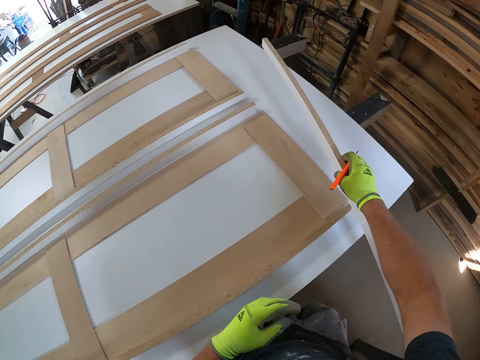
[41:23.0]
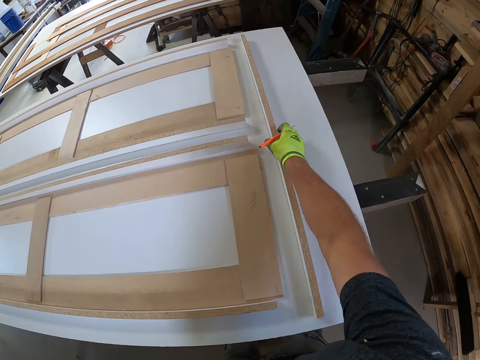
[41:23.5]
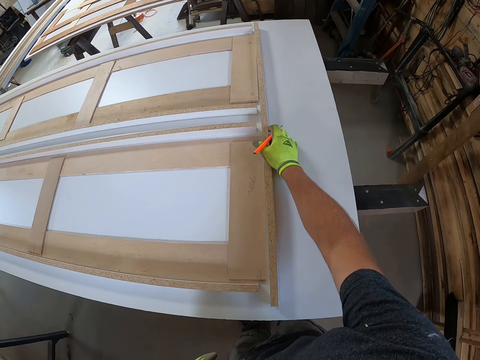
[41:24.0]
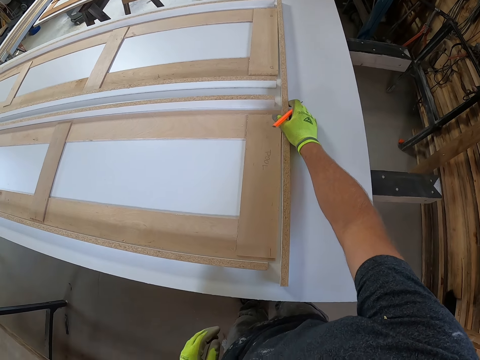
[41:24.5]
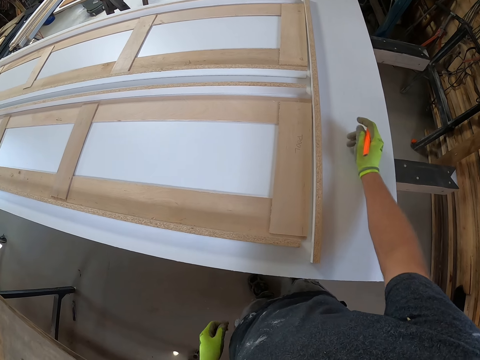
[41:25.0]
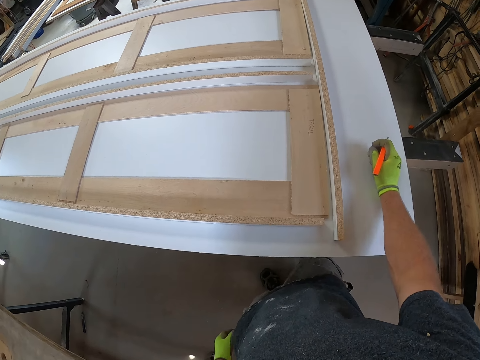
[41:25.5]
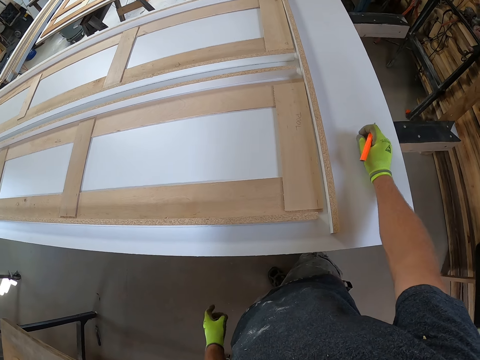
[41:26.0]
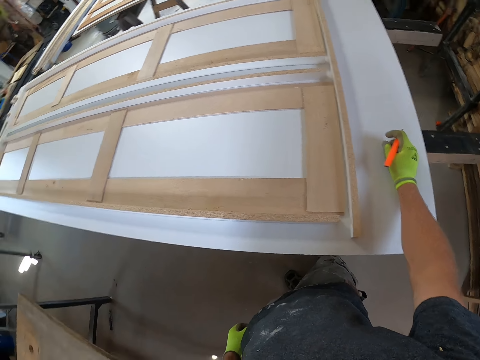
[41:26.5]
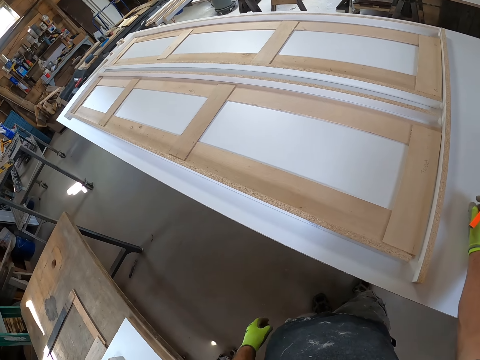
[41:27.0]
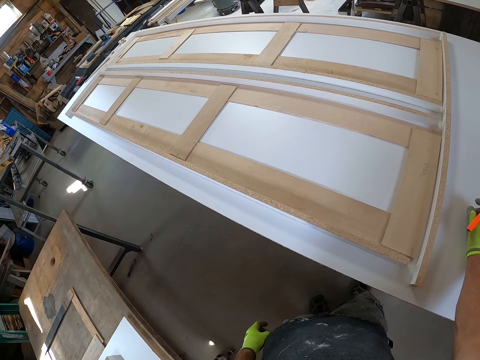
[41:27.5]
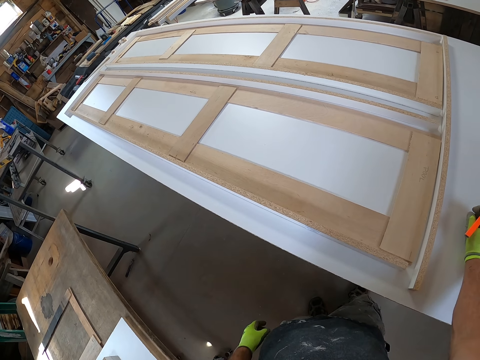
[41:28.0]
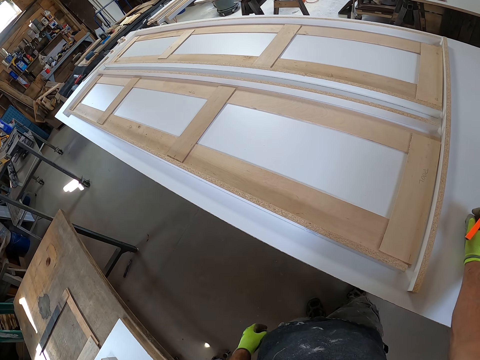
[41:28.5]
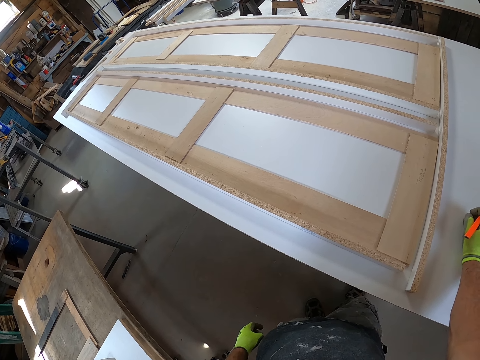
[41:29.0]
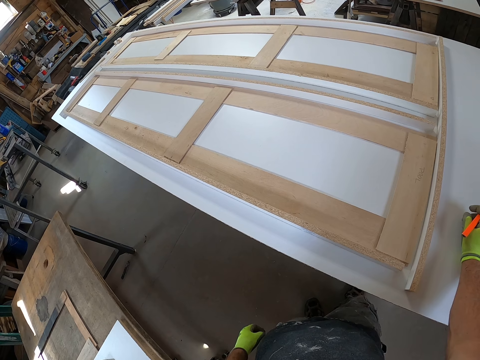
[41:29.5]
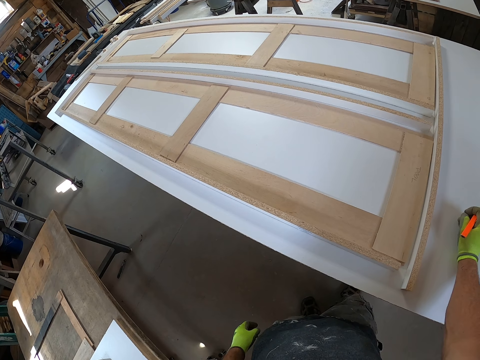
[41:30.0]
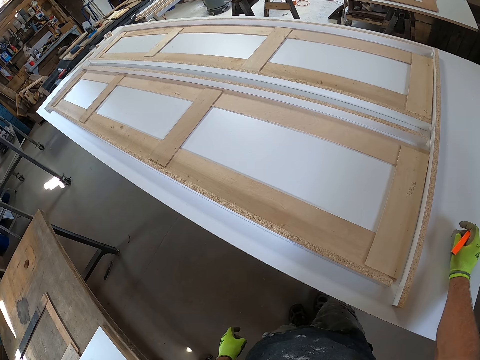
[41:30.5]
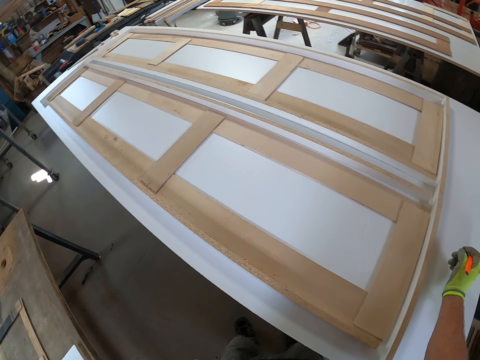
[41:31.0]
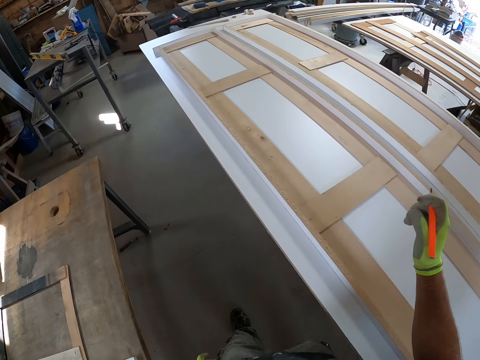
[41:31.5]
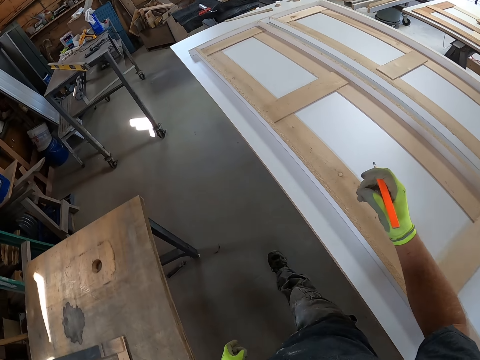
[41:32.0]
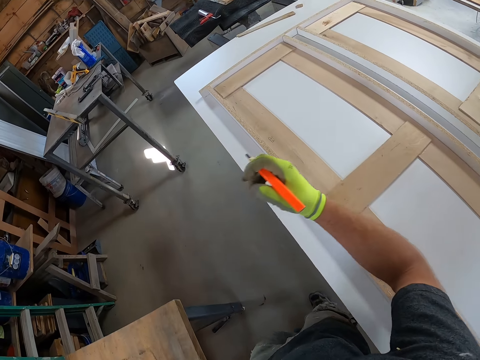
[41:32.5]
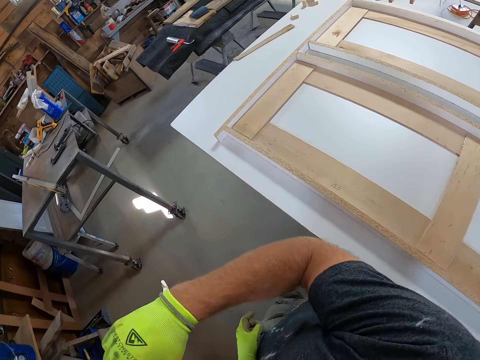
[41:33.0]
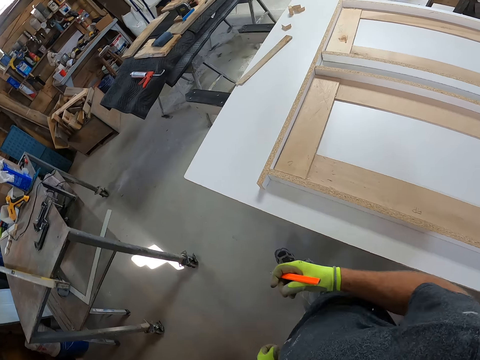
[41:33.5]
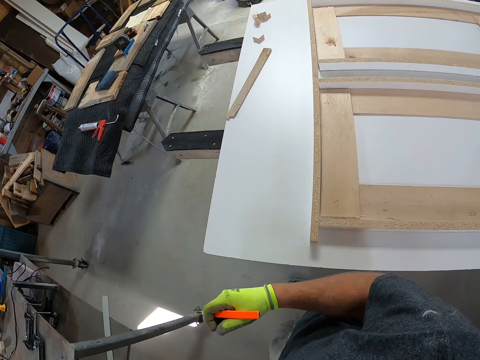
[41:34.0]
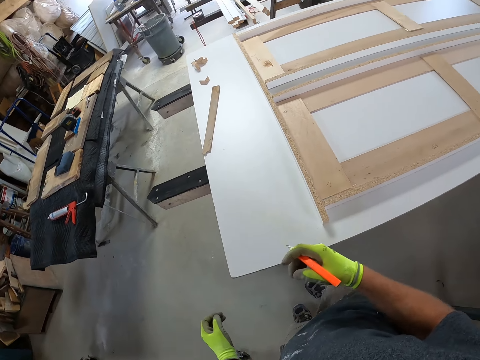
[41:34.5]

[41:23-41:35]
The camera wearer drops the second wooden plank on the other side of the work bench. He adjusts the second wooden plank on the work bench. He removes his right hand from the second wooden plank on the work bench. He stands on the floor. He walks away from the work bench.

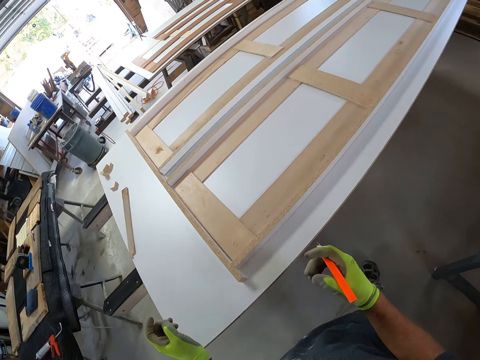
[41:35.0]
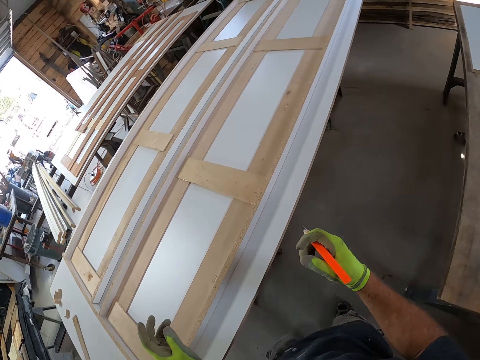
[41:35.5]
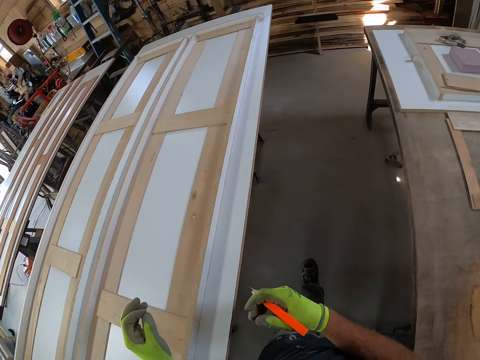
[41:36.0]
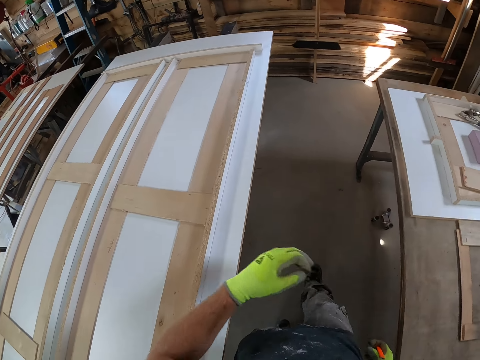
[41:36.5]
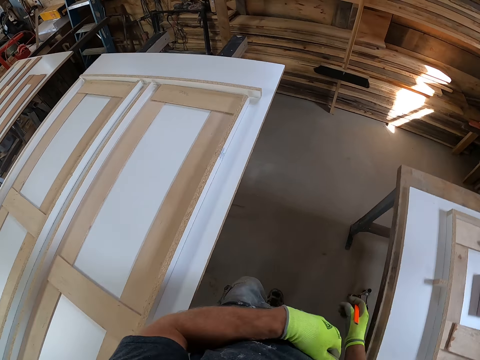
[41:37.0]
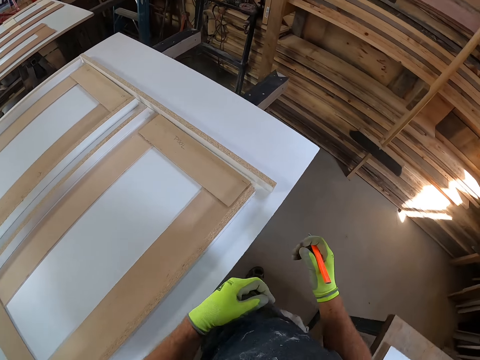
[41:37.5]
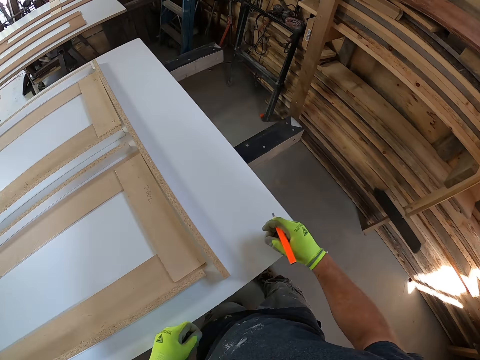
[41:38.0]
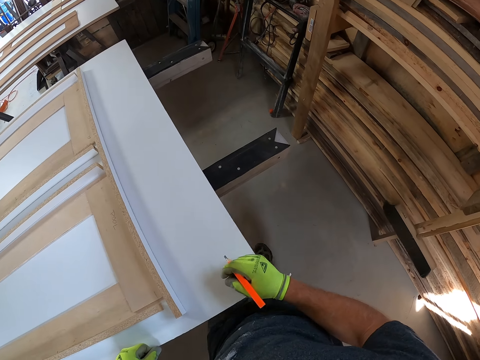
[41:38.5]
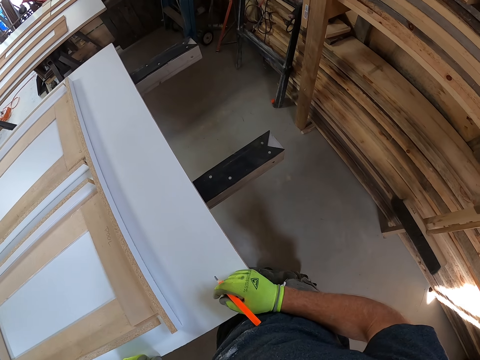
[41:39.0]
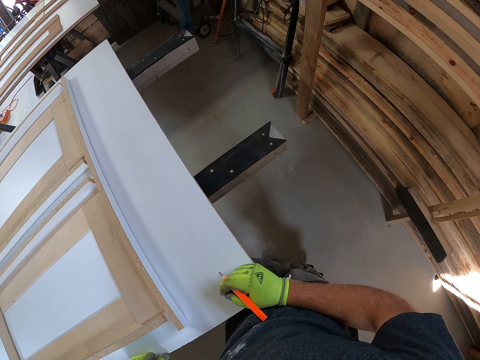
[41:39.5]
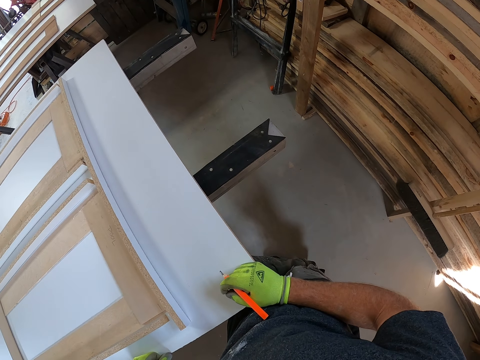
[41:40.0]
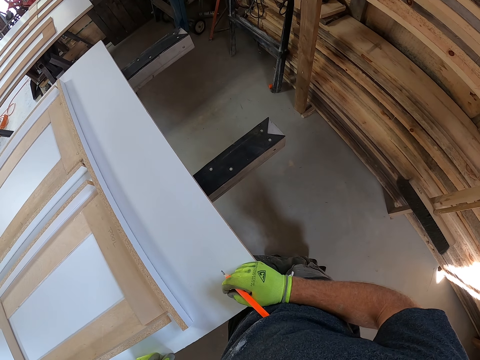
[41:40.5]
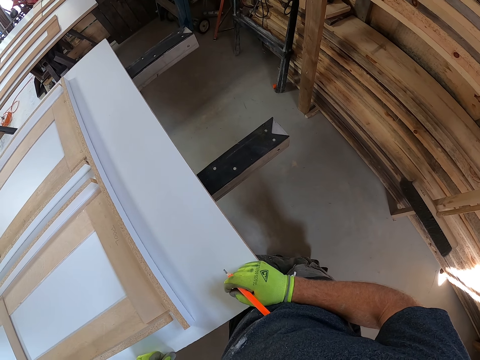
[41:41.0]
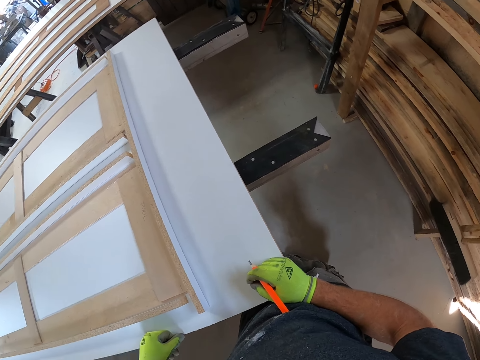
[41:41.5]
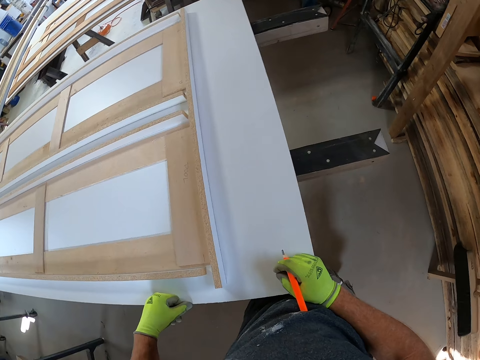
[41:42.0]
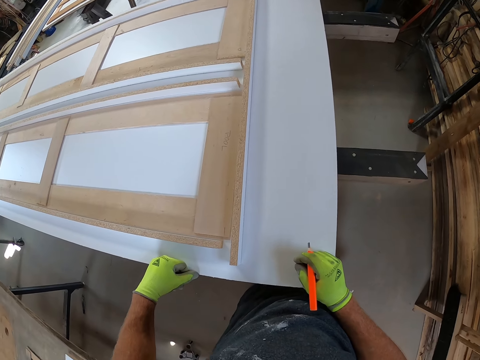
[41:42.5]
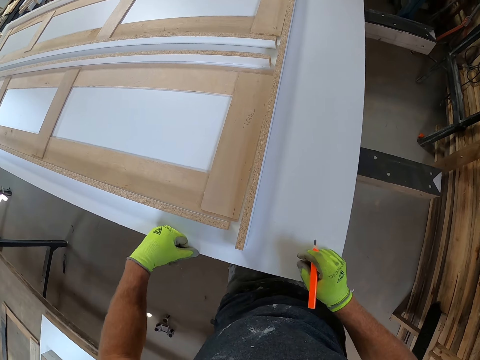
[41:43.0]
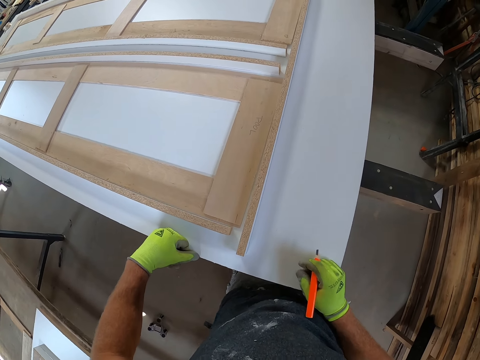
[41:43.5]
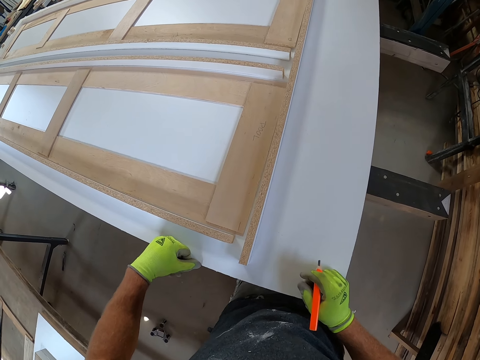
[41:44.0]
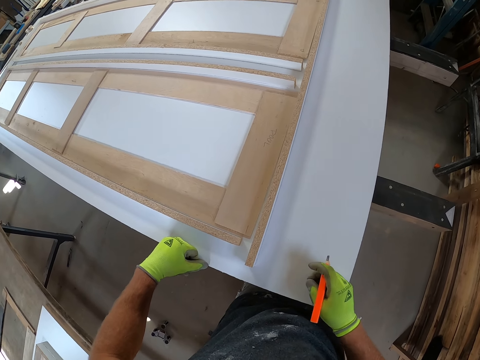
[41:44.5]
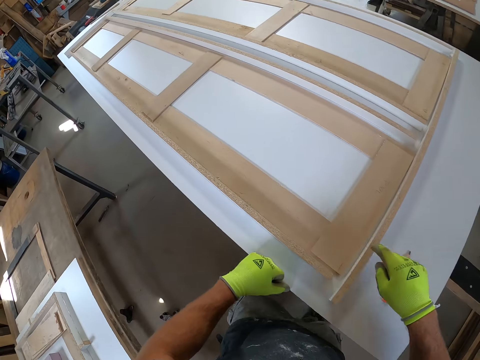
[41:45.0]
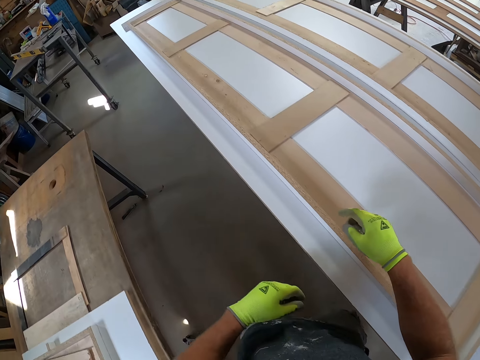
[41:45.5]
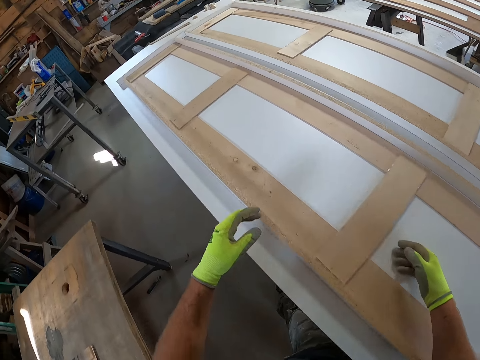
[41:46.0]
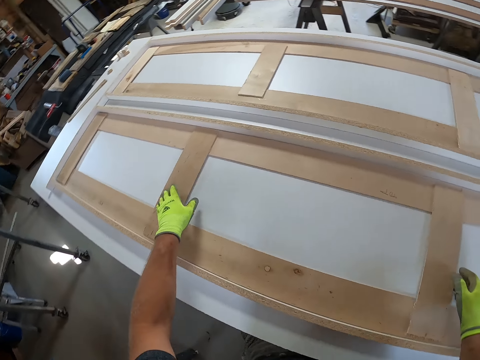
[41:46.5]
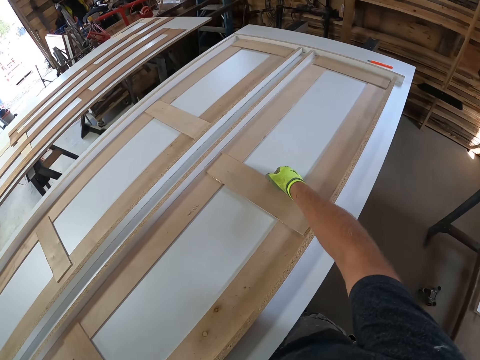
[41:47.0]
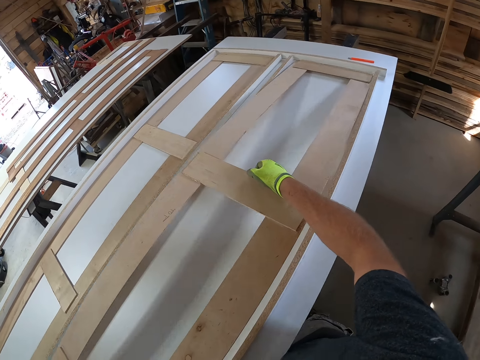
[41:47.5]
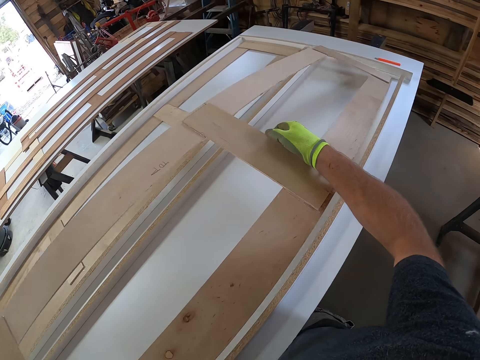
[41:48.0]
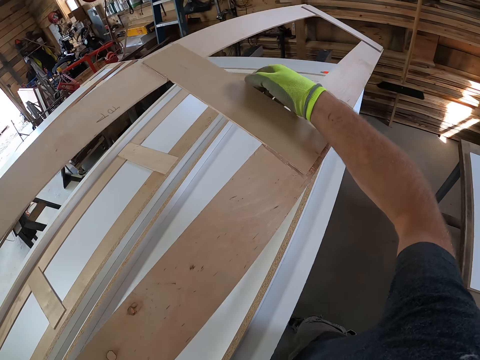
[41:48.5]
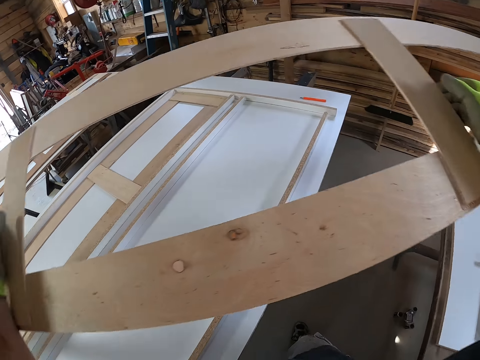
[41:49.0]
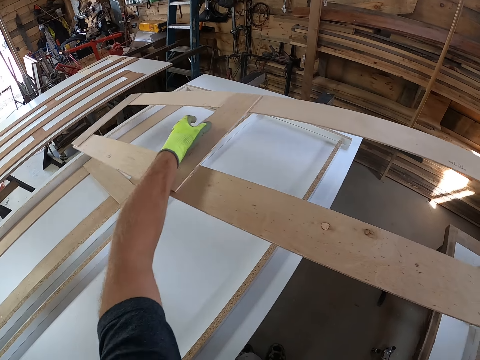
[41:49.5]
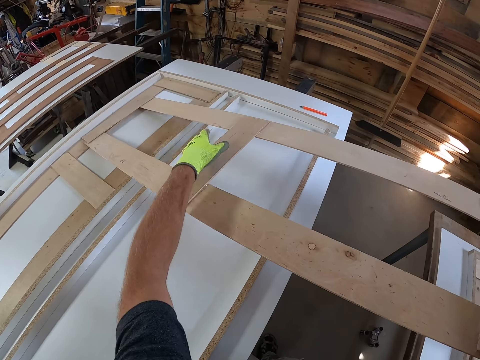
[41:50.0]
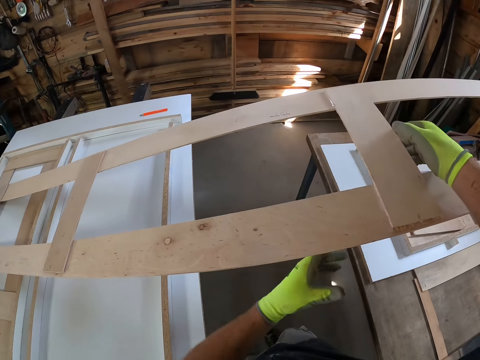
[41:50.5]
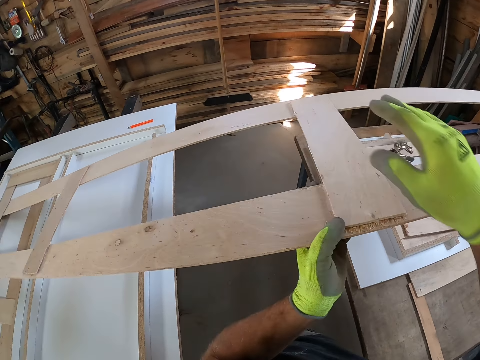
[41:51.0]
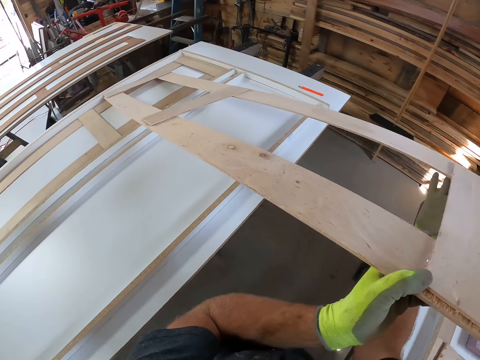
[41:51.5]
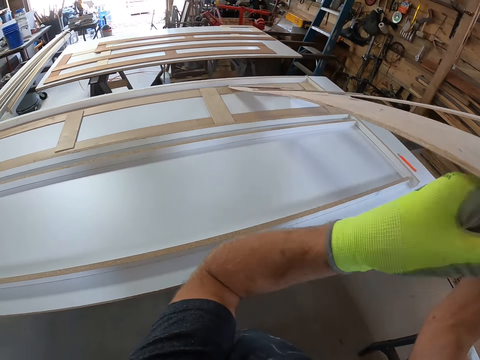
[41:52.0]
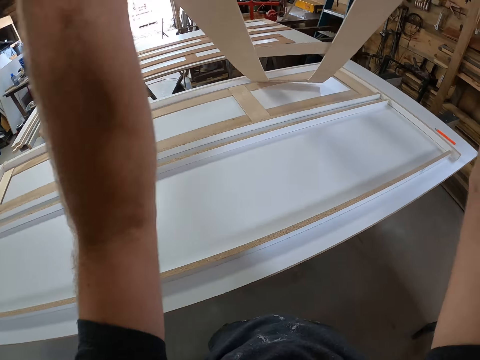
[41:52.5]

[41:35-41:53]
The camera wearer walks back to the work bench. He stands on the floor. He places his two hands on the work bench. He puts a pen on the table. He walks on the floor. He lifts a wooden plank from the workbench with his two hands. He puts something on the table.
